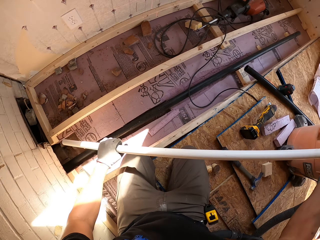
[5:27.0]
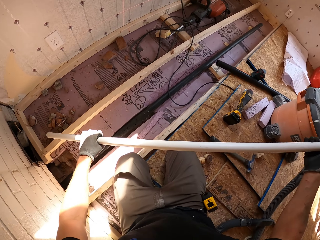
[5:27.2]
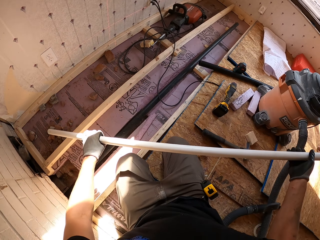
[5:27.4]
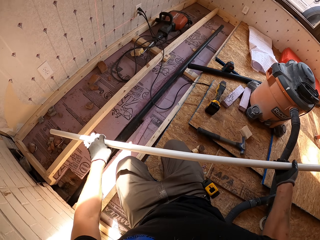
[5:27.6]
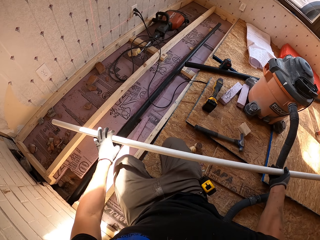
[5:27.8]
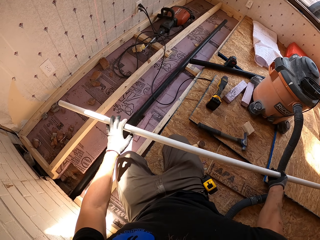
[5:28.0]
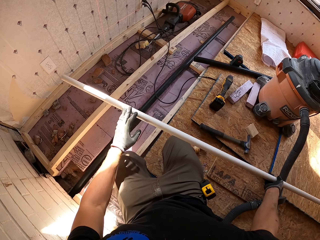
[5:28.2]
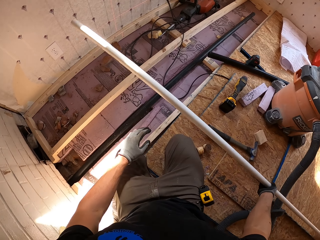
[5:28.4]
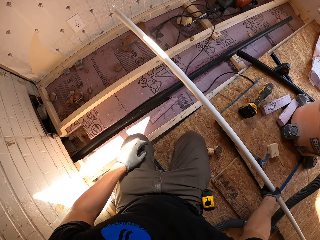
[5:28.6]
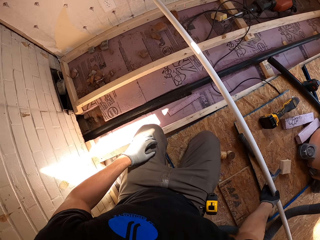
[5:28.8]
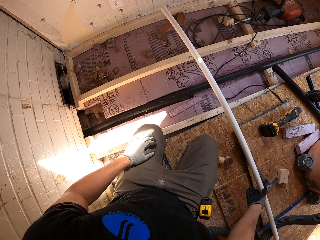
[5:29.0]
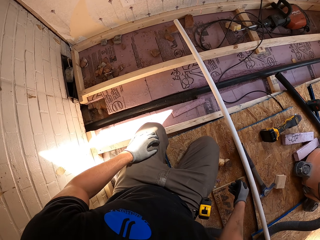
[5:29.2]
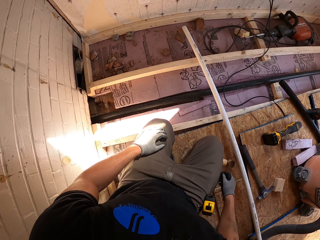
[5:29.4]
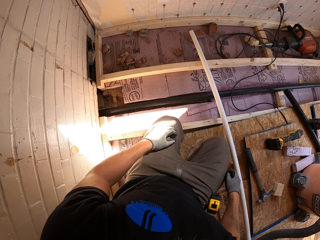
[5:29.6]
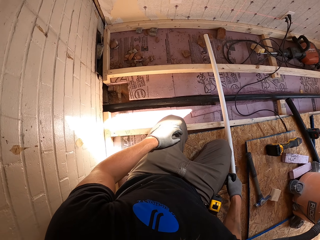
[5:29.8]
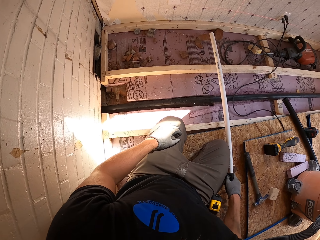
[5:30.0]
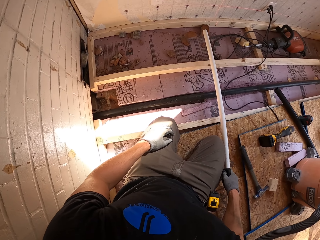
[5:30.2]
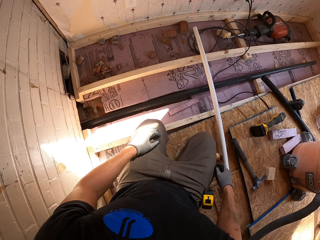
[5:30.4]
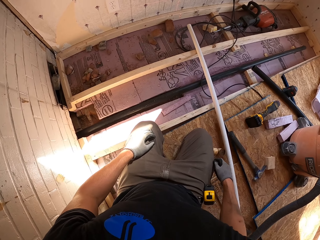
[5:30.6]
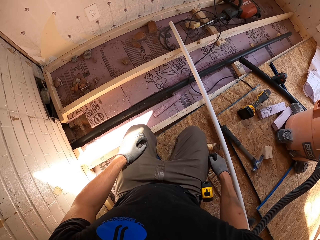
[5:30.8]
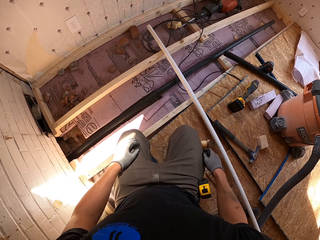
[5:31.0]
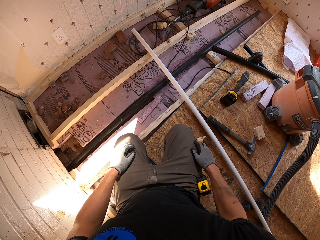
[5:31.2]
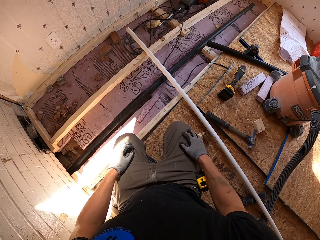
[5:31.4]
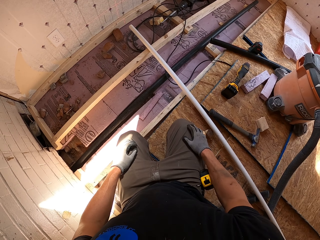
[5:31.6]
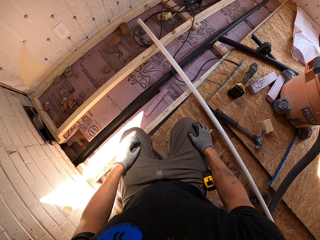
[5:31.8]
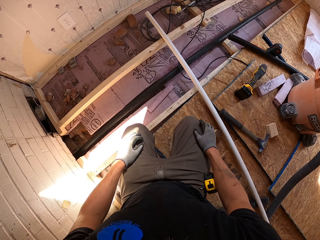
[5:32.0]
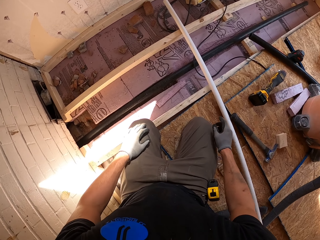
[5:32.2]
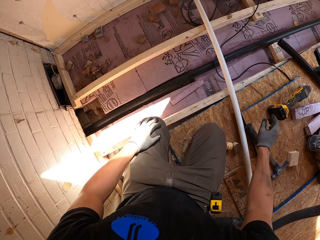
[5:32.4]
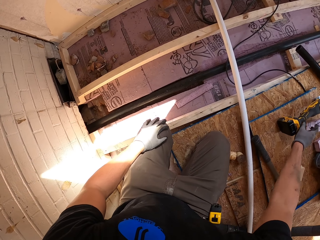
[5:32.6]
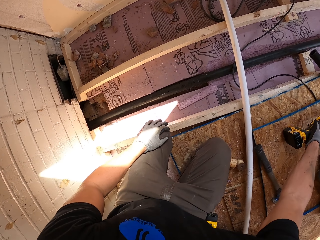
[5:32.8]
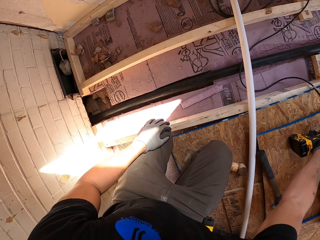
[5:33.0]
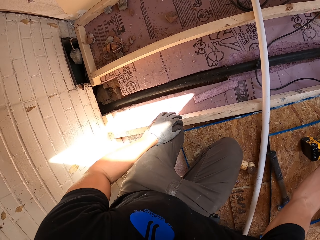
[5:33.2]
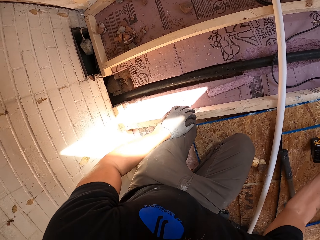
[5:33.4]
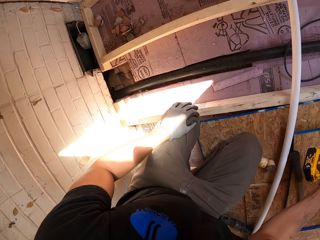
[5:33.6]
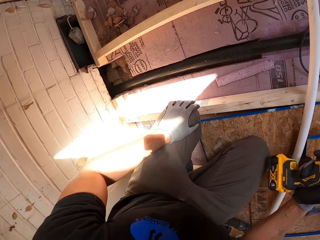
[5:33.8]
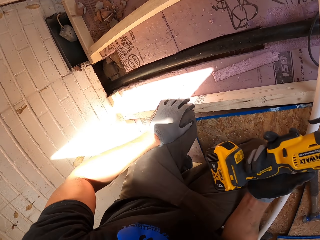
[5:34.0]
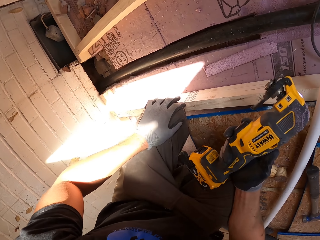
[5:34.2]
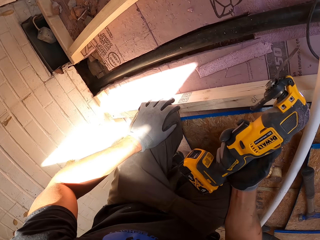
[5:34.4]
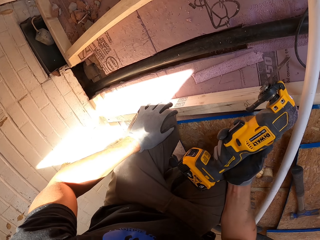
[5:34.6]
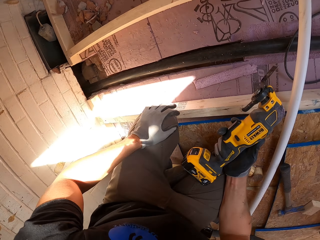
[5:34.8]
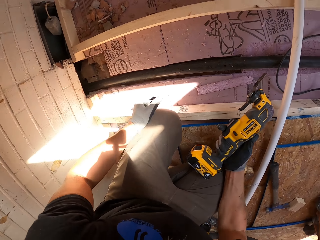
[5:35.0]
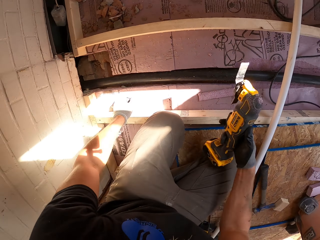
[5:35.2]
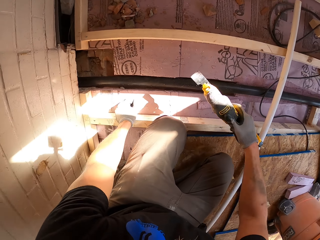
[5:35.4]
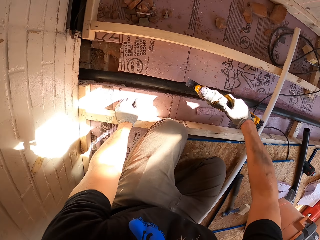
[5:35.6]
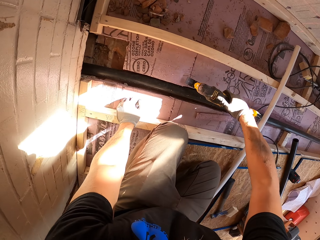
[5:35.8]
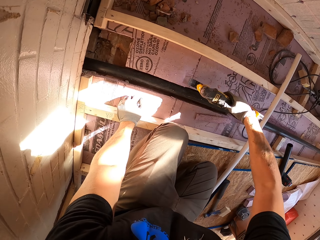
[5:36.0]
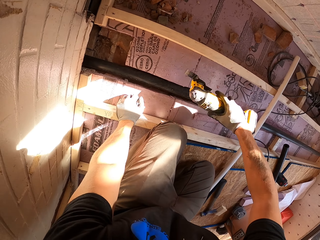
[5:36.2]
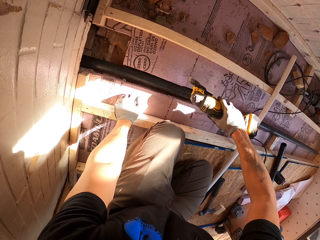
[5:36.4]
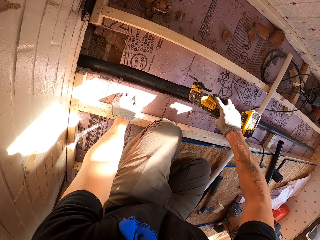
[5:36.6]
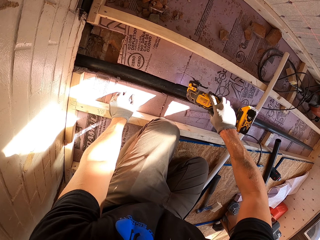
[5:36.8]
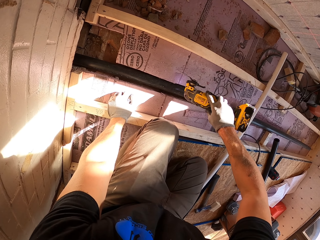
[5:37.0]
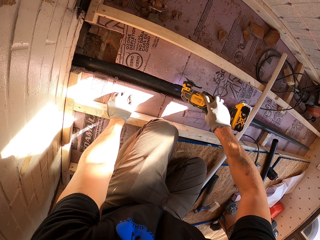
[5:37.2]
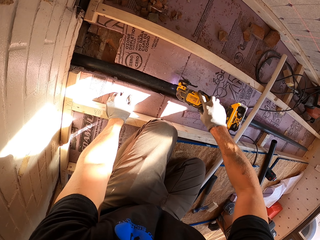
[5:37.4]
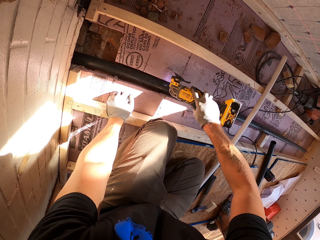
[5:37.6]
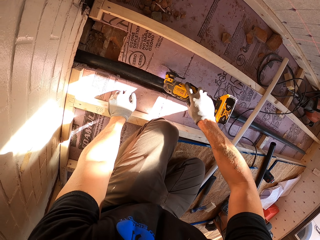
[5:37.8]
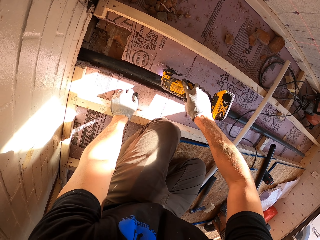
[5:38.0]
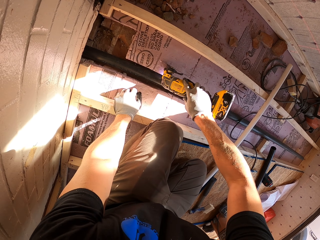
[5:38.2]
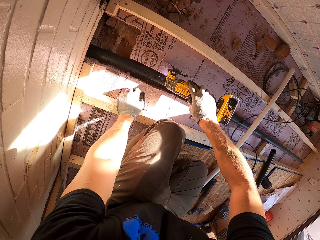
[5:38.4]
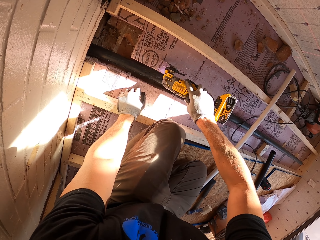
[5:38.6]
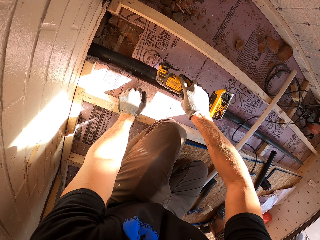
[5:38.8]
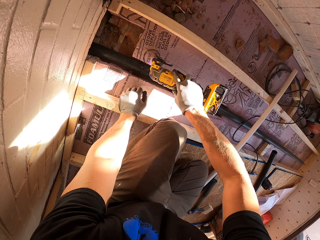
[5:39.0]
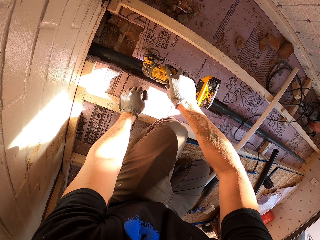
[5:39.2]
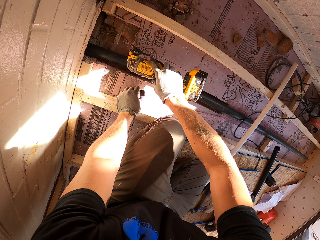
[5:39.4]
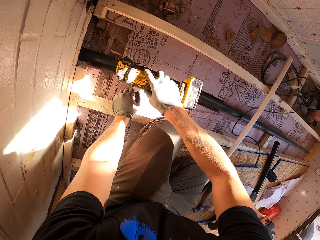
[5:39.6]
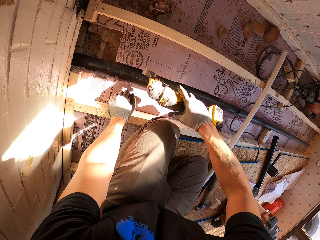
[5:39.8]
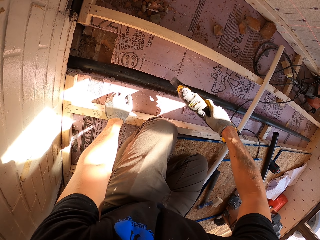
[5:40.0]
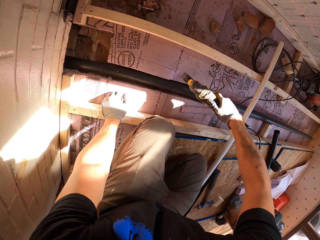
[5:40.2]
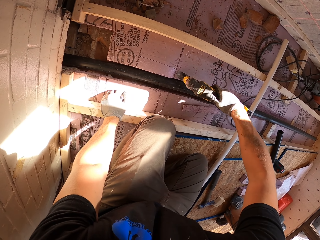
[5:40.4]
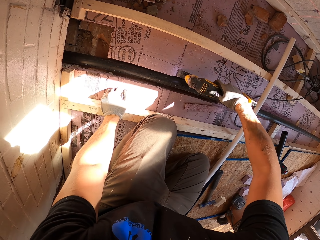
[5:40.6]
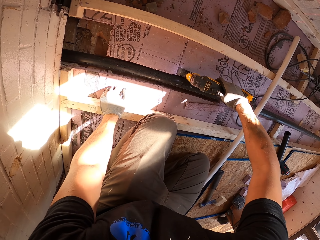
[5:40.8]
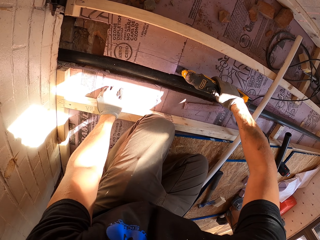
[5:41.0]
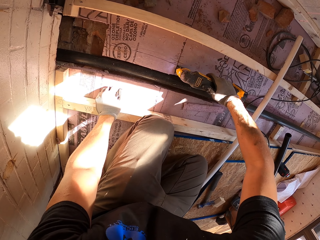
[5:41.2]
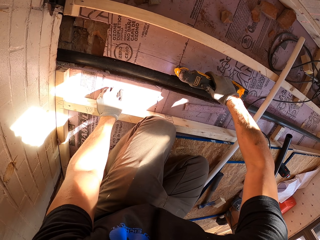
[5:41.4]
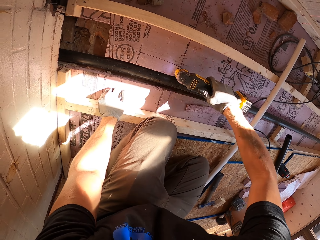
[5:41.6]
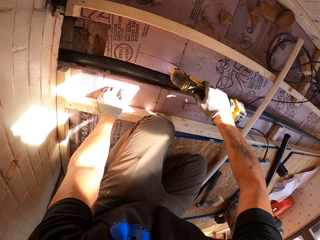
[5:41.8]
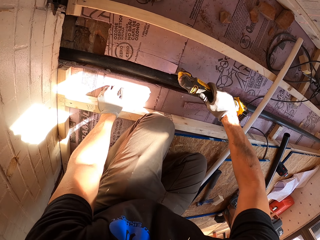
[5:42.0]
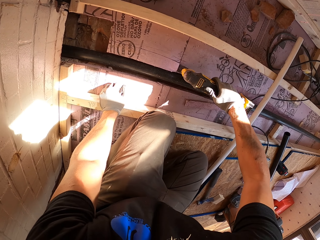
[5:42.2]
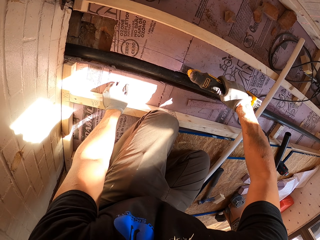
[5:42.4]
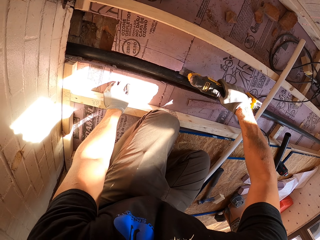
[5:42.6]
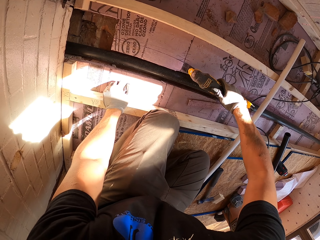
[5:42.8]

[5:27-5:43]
The camera wearer pulls out the pipe. They put the wooden rod down. They pick up a jigsaw. They cut through the board on the ground with the jigsaw.

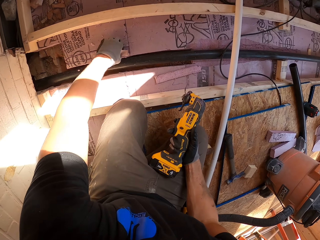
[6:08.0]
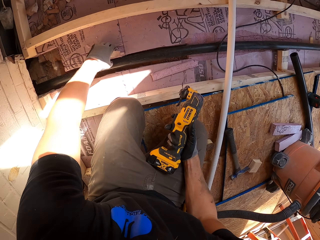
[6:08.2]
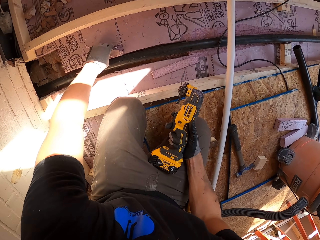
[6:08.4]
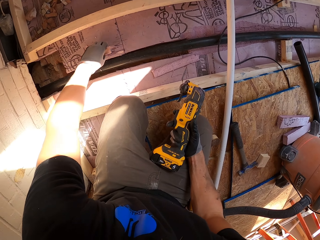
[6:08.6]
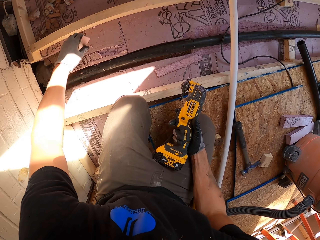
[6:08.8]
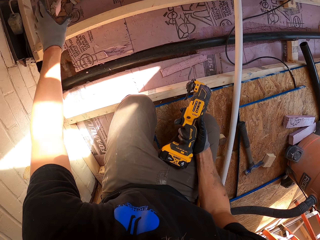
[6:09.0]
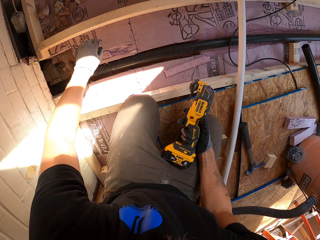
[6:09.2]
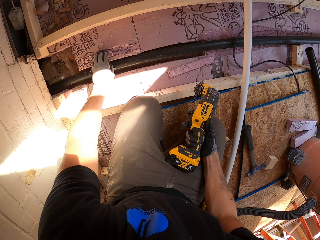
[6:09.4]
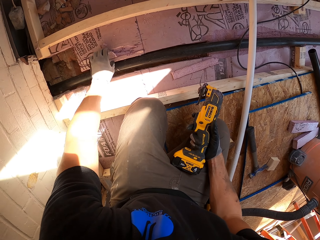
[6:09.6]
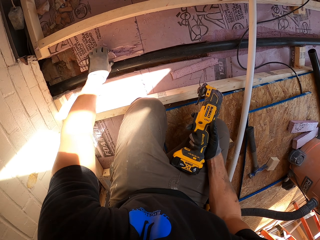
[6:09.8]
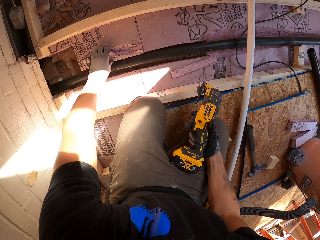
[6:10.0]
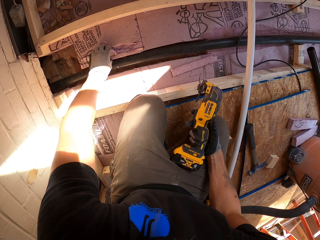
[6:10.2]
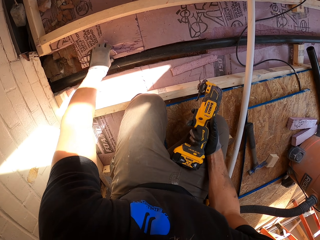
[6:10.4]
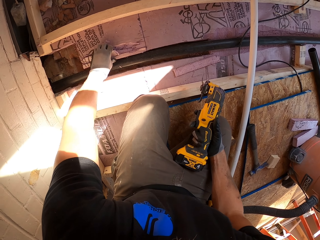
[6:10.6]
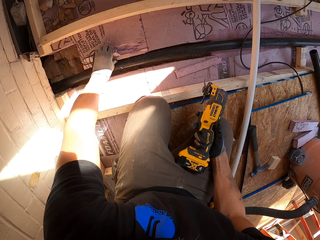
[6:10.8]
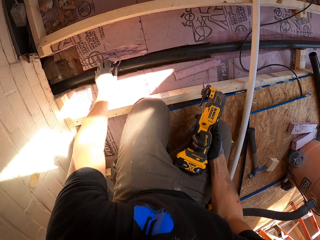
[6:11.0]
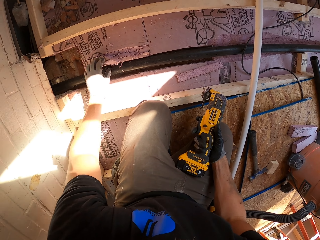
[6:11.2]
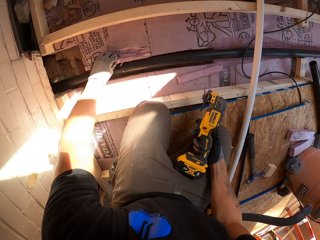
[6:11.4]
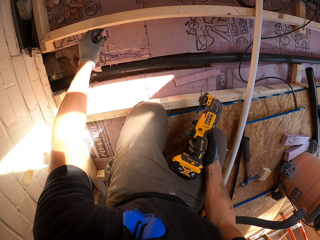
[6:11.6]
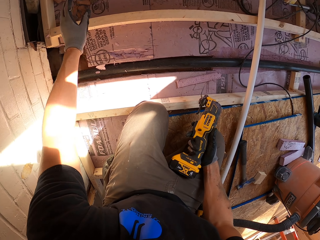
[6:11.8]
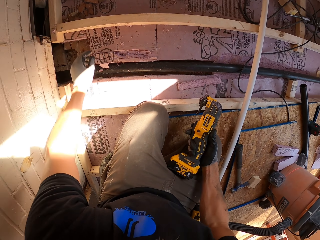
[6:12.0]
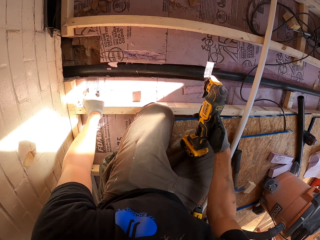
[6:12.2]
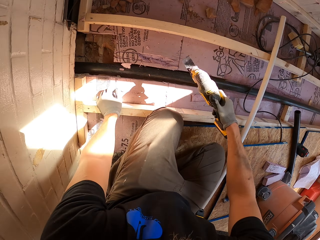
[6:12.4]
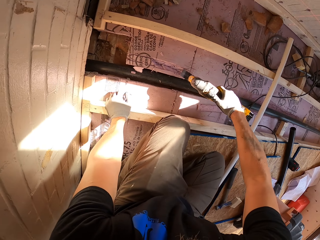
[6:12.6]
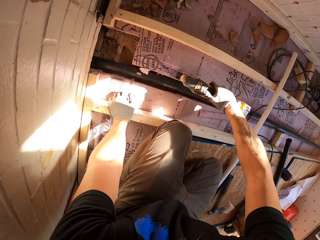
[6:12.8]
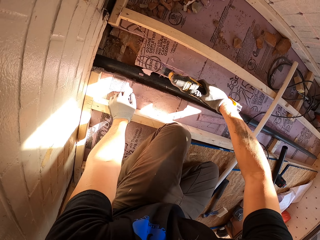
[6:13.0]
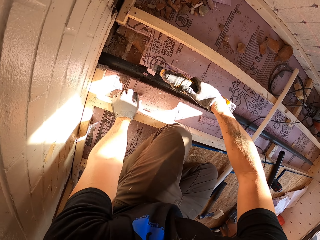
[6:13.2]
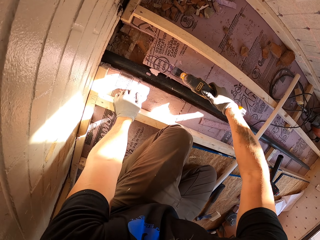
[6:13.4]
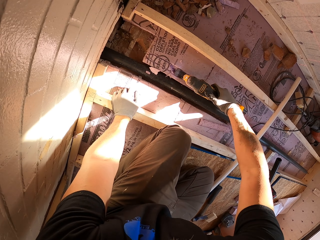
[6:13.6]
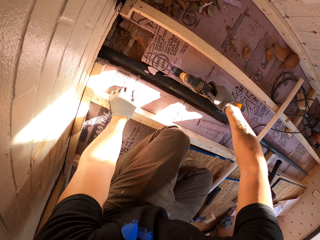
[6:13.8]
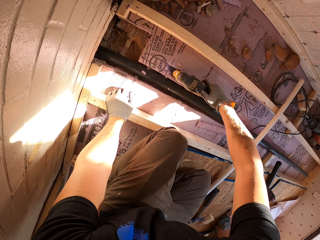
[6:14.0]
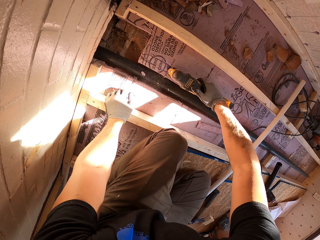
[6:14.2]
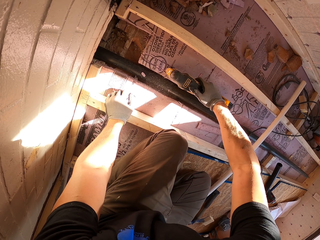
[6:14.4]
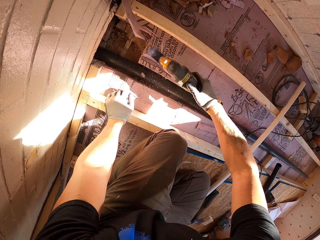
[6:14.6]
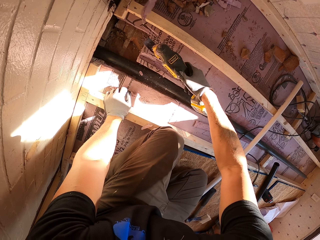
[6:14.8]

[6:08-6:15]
The camera wearer tears off the board. They cut the board with the jigsaw and pull a piece of wood.
